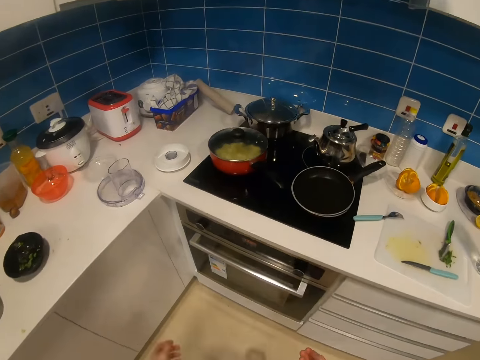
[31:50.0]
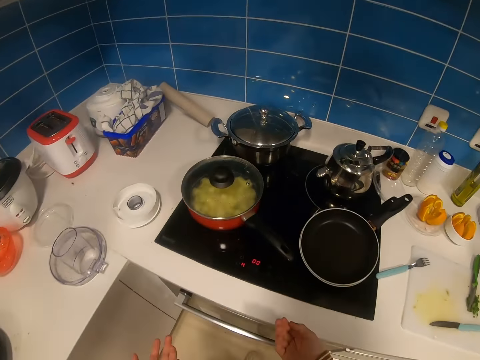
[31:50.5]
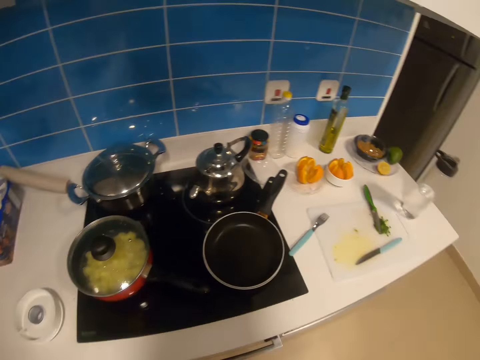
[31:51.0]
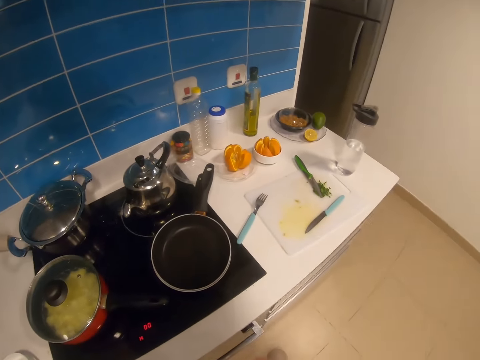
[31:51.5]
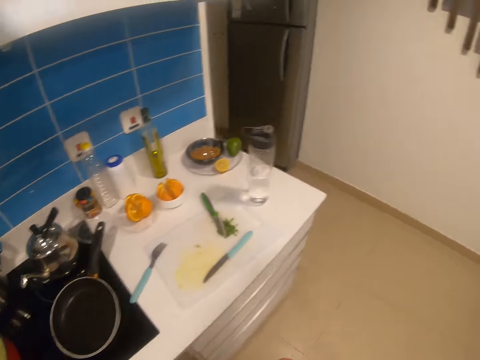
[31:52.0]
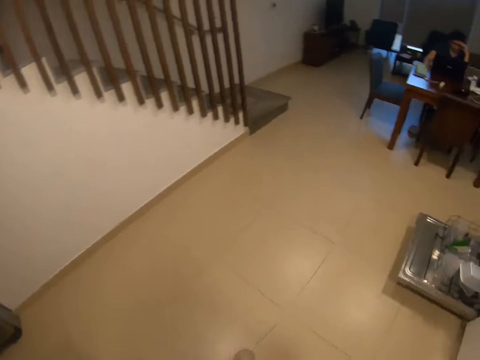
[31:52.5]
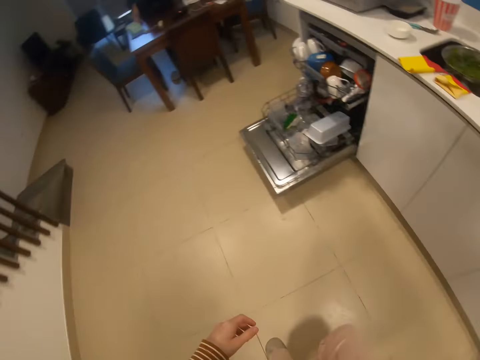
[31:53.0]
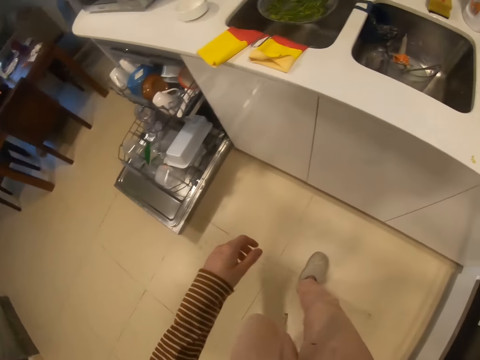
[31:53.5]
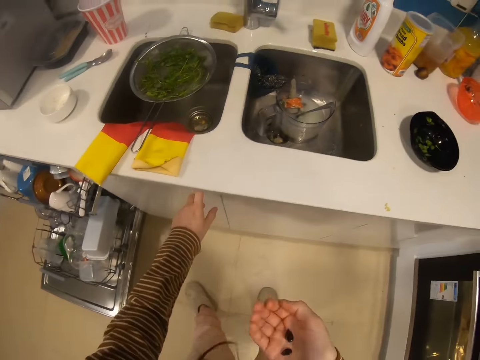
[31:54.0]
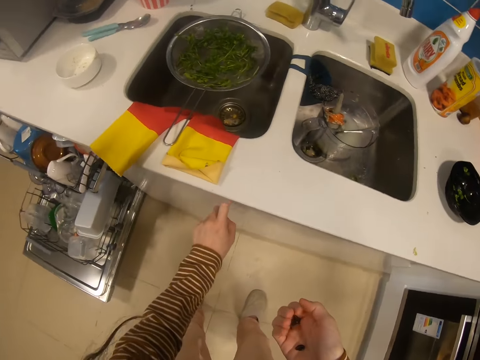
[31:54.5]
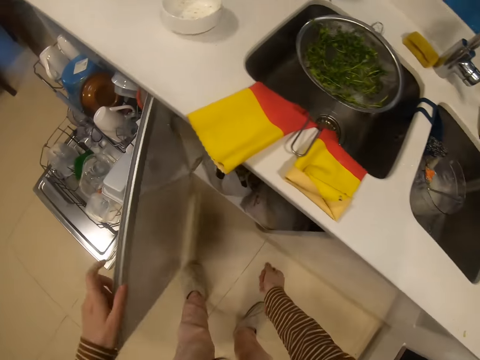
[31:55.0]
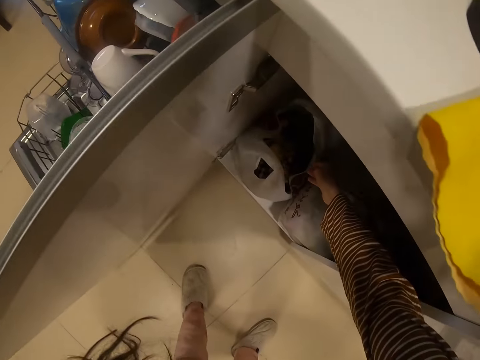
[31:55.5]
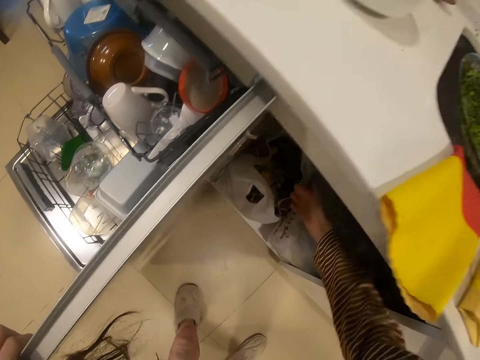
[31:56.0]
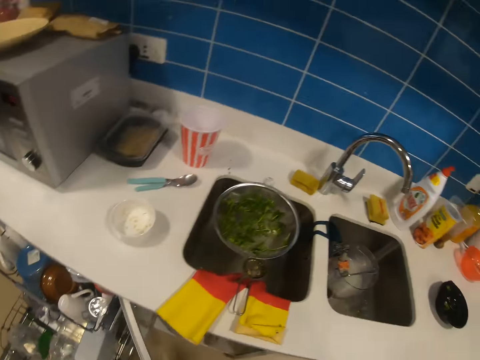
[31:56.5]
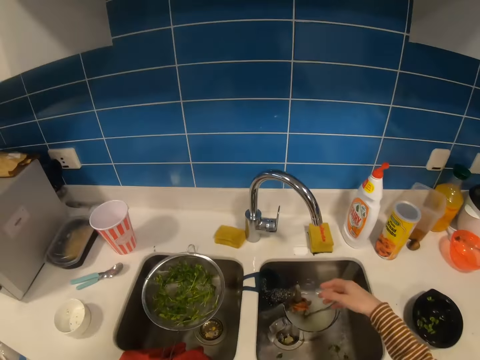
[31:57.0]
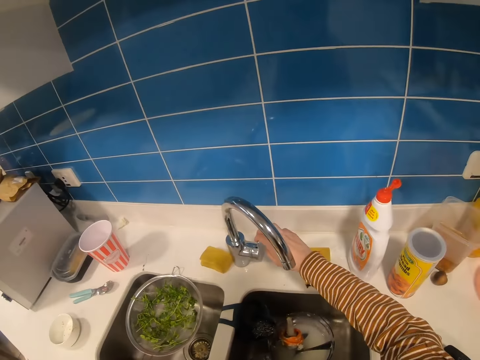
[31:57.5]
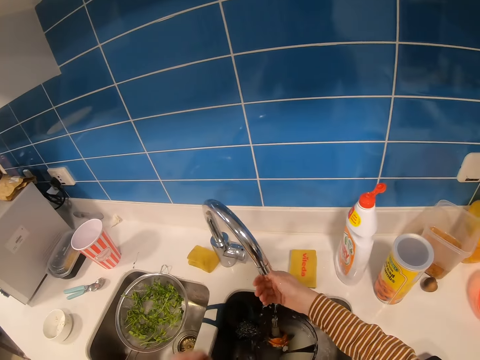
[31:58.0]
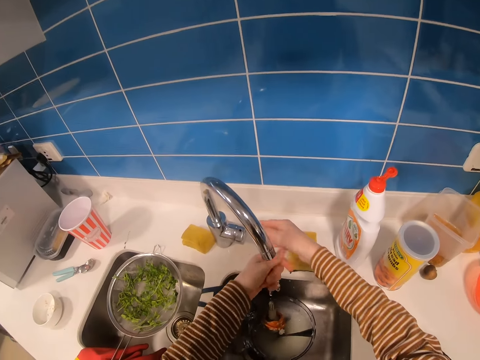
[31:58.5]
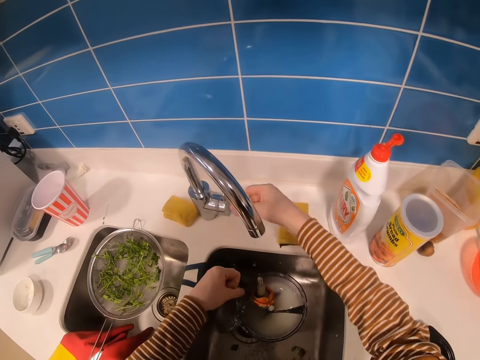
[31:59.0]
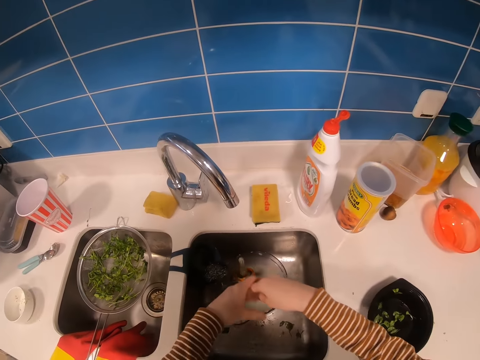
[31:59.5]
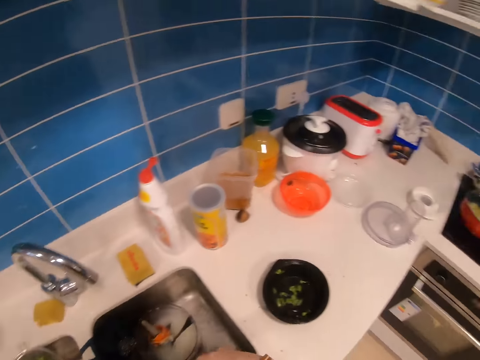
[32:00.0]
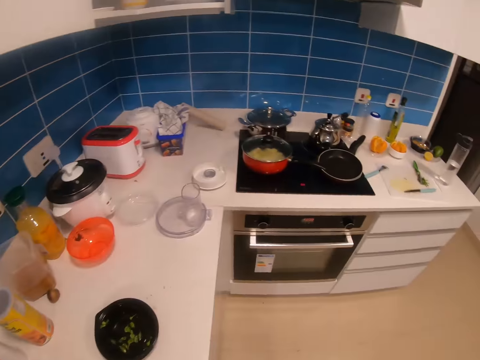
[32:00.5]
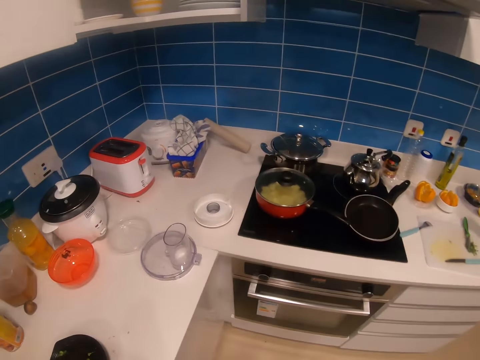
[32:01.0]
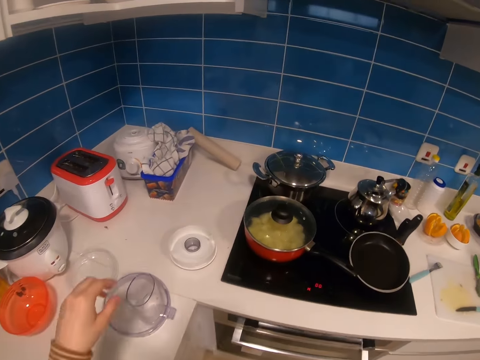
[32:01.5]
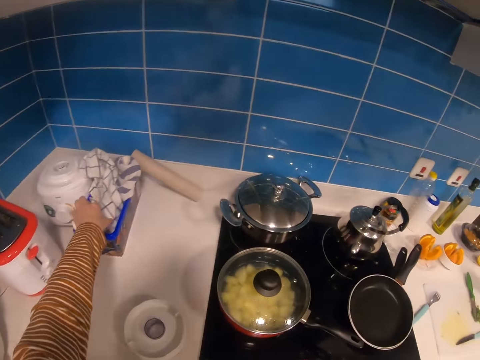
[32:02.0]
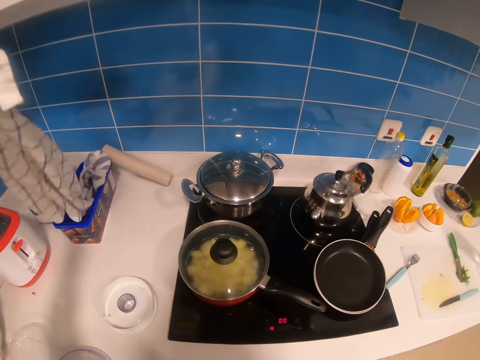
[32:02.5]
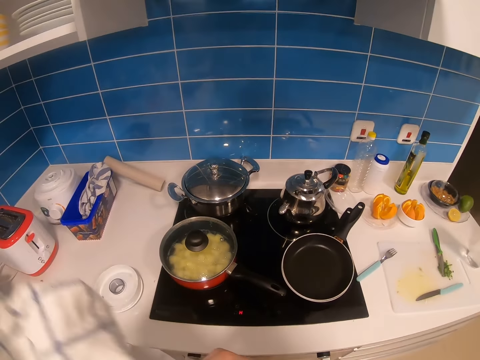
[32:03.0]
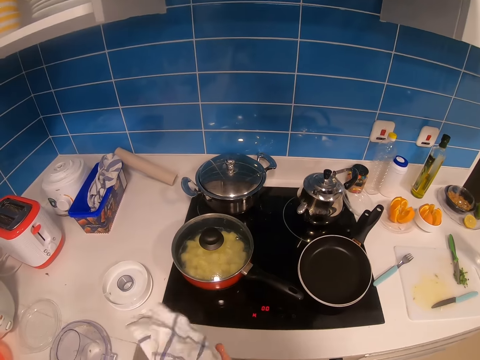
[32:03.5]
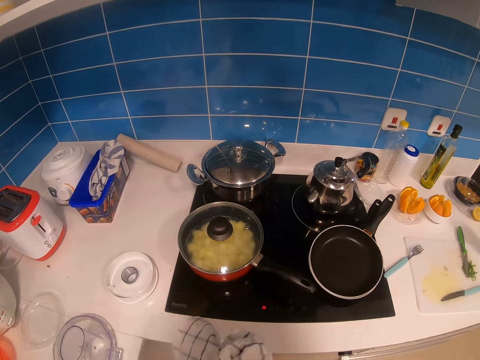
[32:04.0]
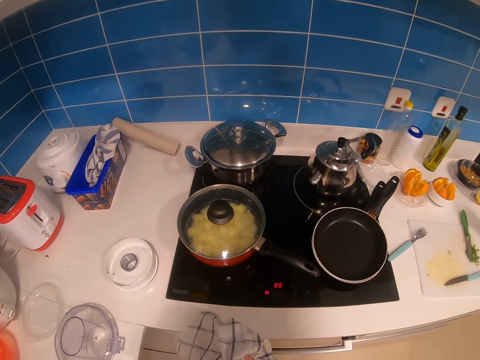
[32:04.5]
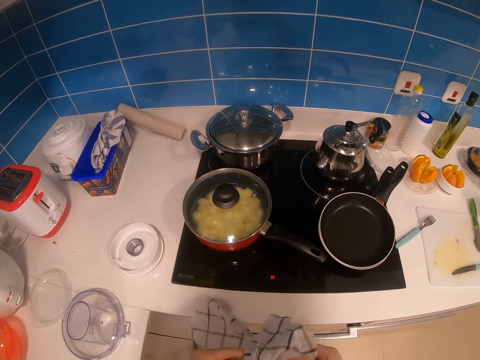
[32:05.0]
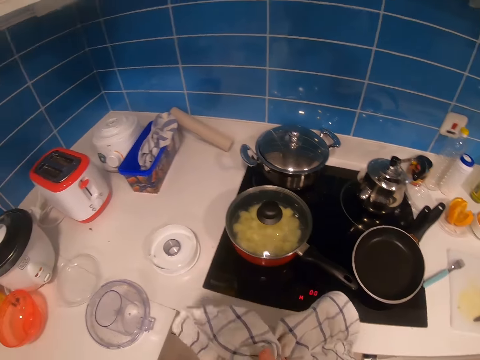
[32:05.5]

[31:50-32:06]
The camera wearer looks around. They press on the stove. They walk. They raise the left hand. They open the kitchen cabinet with the left hand. They drop dirt in the trash. They place the right hand in the kitchen cabinet. They look around. They close the cabinet. They open the tap with the right hand. They wash both hands. They close the tap with the right hand. They look around. They walk around. They pick the kitchen cloth with the left hand. They wipe hands with the kitchen cloth.

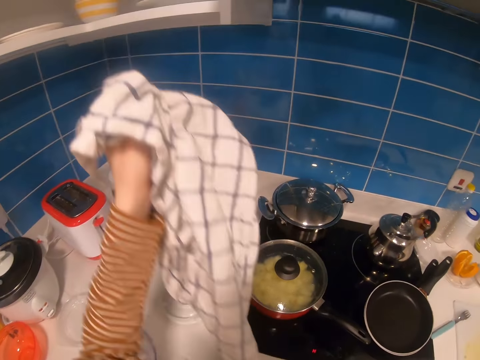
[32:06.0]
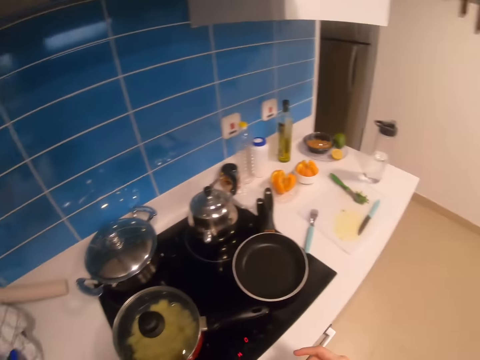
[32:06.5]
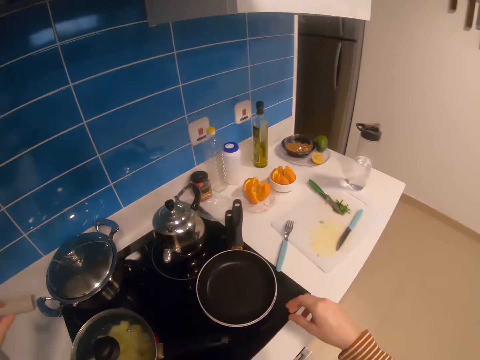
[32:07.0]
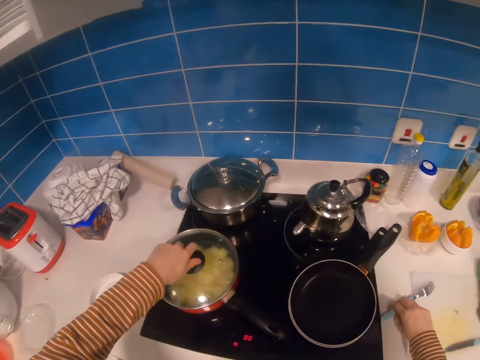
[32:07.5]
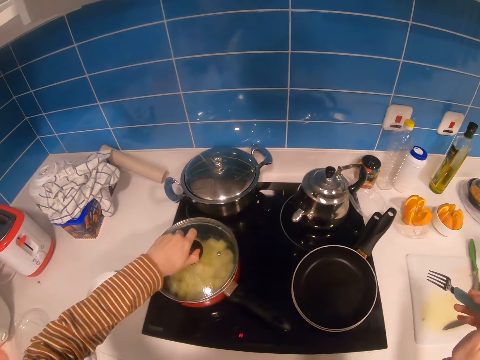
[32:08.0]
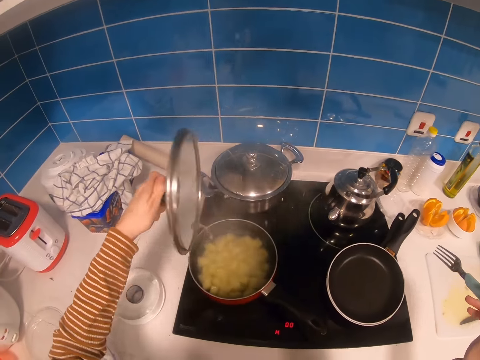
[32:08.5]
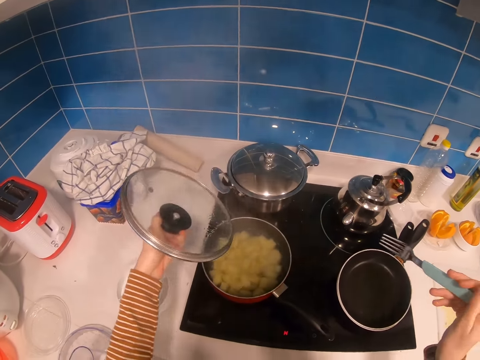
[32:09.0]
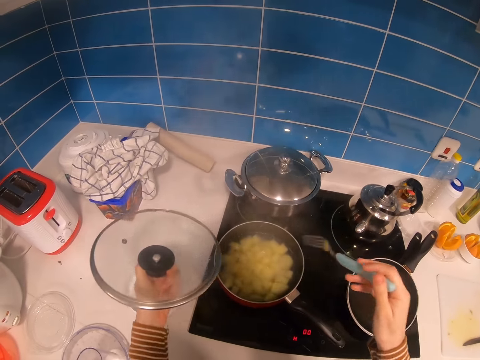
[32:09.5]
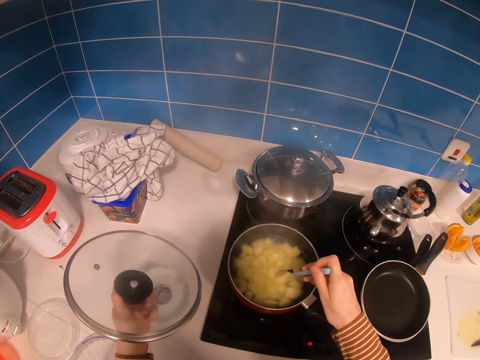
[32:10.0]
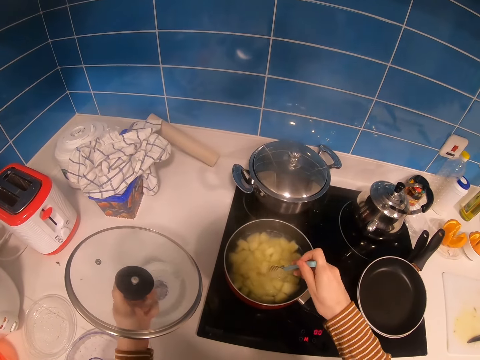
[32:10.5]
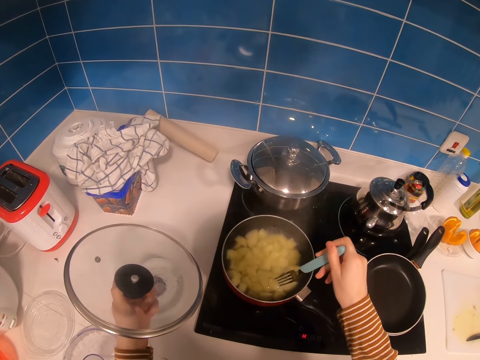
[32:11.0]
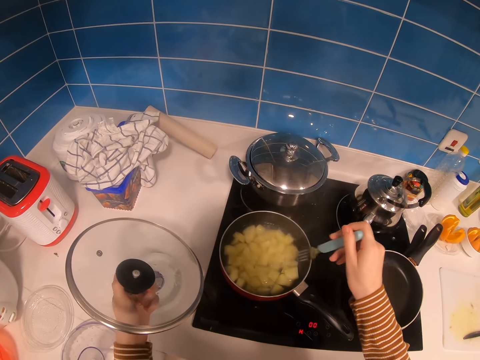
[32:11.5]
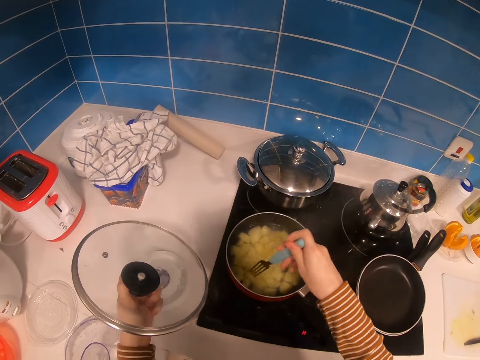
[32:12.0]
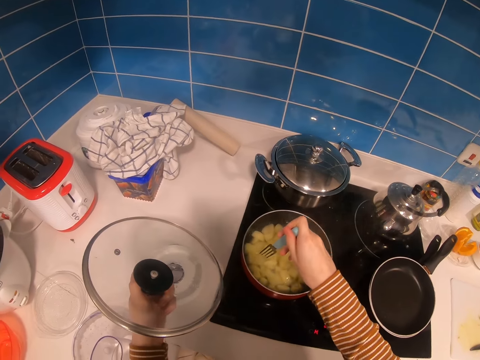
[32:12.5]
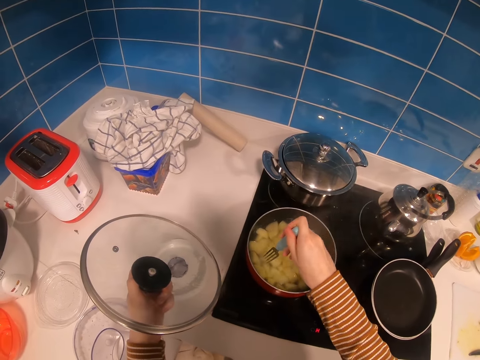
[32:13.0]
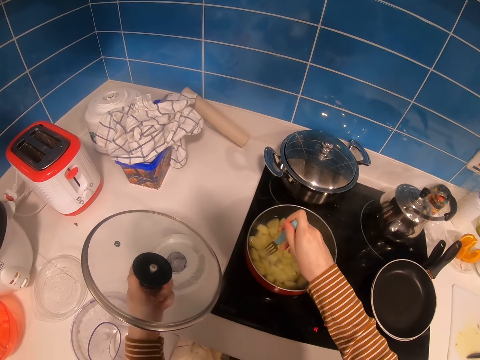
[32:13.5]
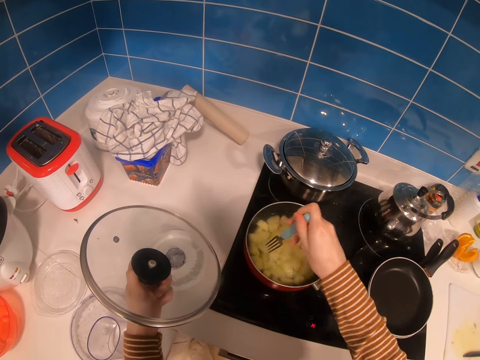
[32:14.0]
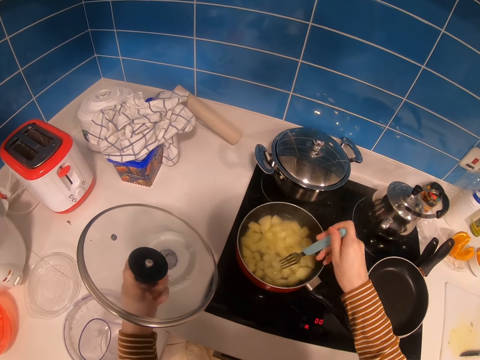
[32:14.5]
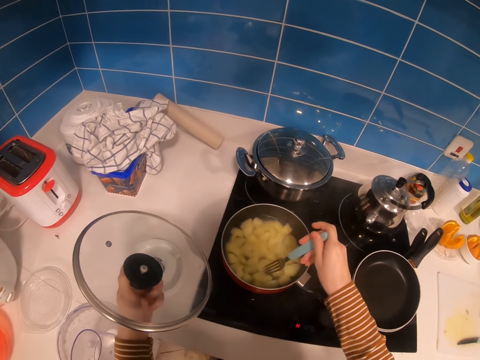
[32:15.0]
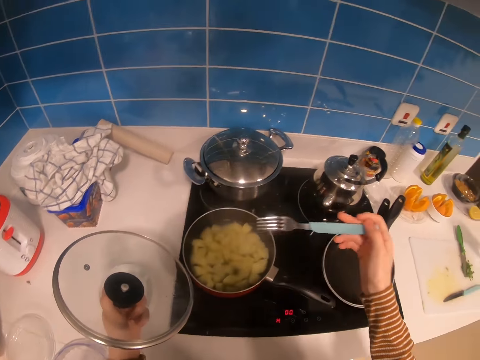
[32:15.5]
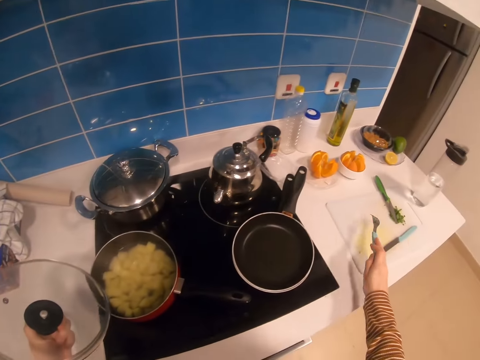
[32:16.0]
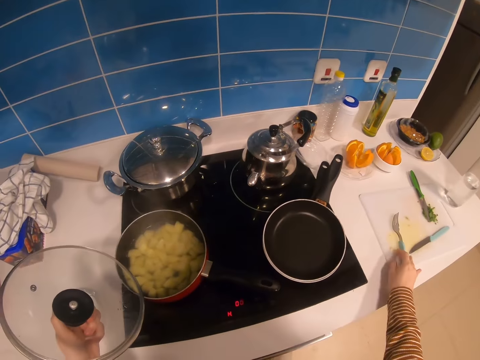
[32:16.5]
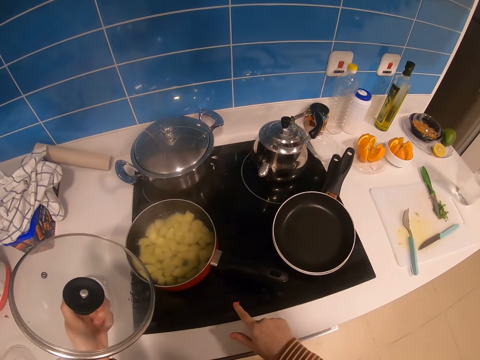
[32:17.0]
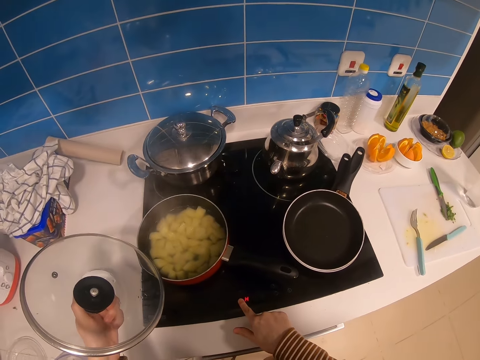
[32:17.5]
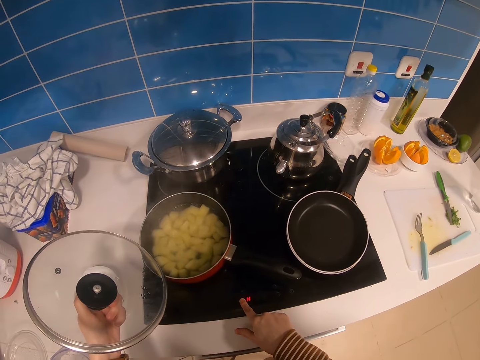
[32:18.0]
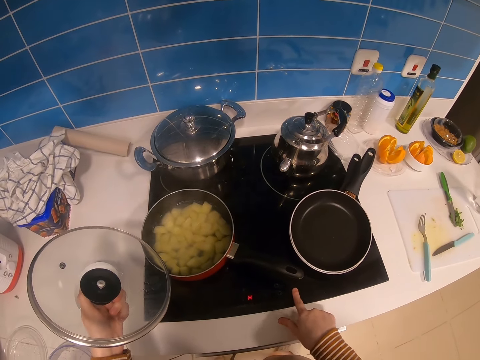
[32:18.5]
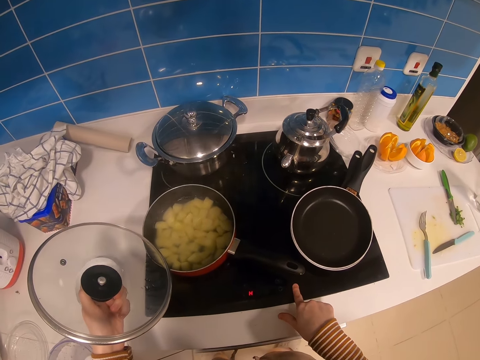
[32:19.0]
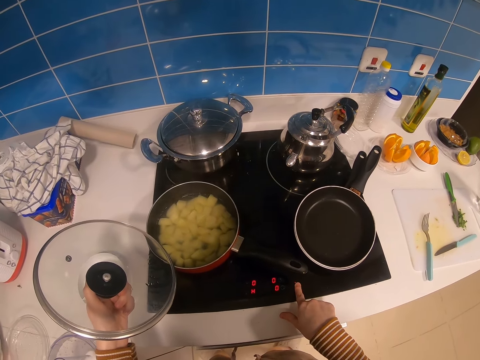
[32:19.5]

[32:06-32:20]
The camera wearer raises the kitchen cloth or towel in the left hand. They put the towel down. They look around. They pick up the fork with the right hand. They uncover the food. They lift the cooking pot lid with the left hand. They stir the food. They pin the food in the cooking pot lid with the fork in the right hand. They move the fork in the cooking pot. They drop the fork in the right hand on the table. They press the cooker buttons with the right hand.
